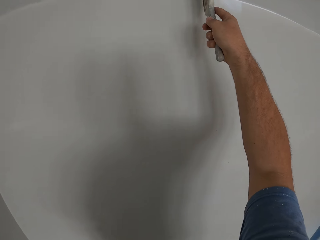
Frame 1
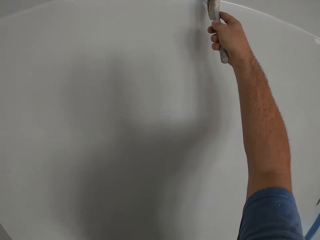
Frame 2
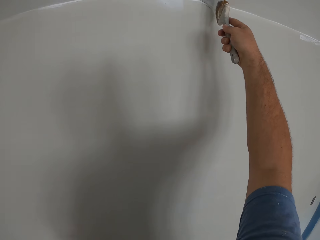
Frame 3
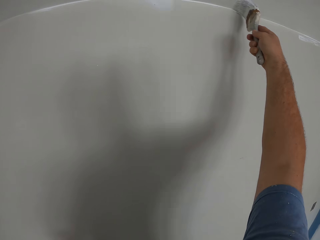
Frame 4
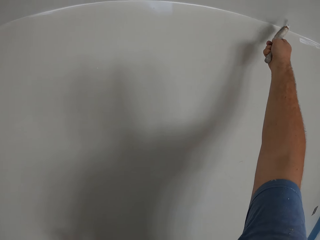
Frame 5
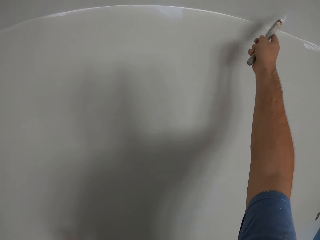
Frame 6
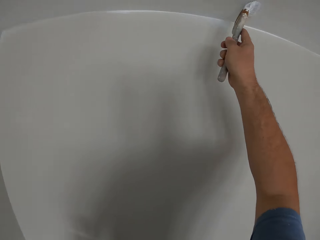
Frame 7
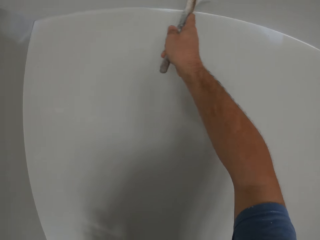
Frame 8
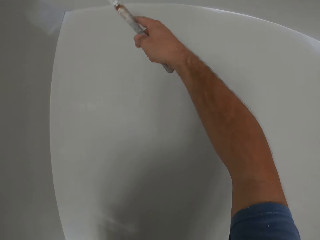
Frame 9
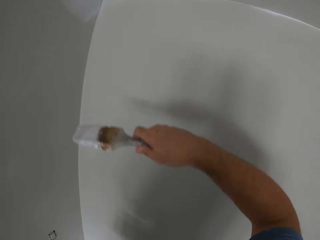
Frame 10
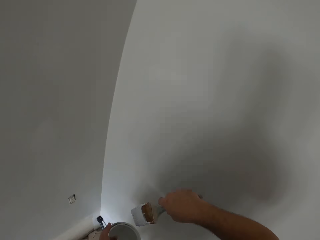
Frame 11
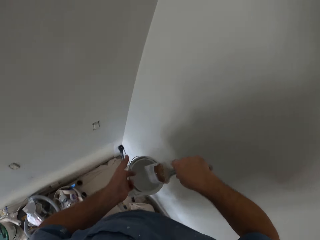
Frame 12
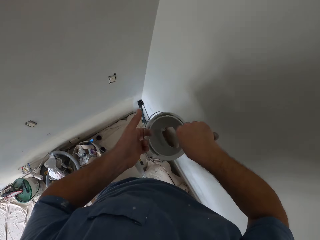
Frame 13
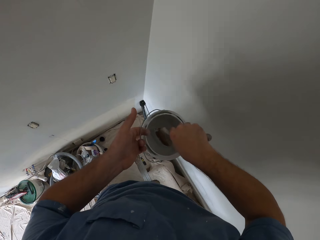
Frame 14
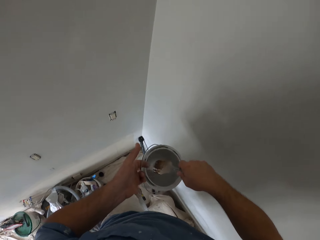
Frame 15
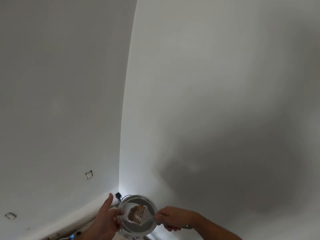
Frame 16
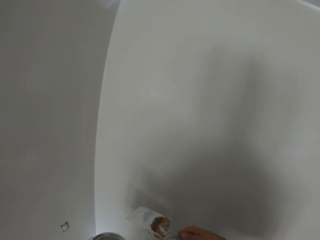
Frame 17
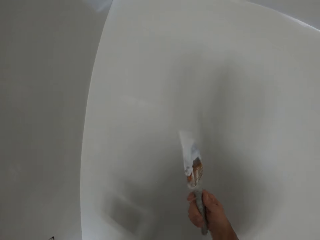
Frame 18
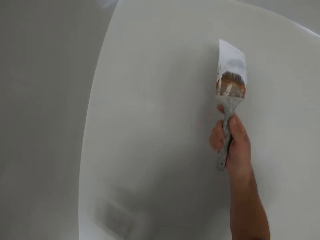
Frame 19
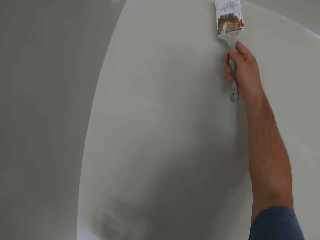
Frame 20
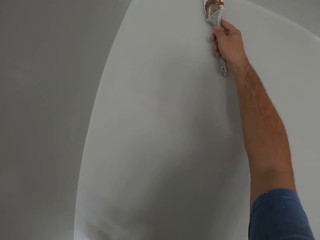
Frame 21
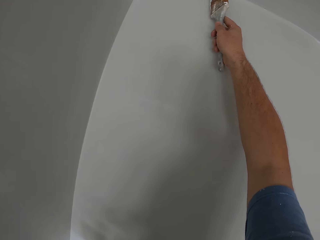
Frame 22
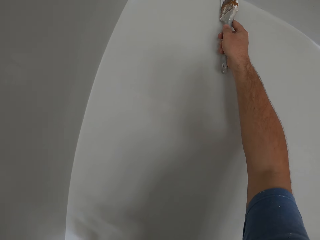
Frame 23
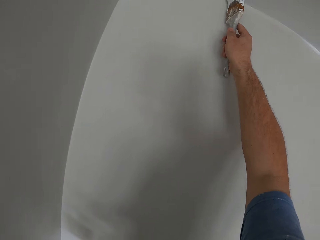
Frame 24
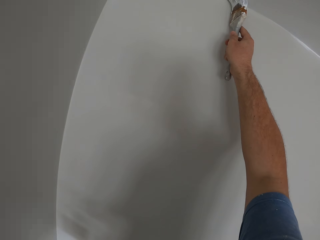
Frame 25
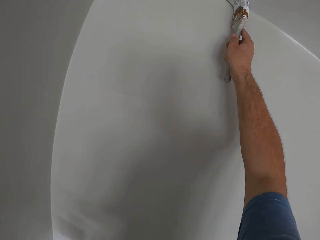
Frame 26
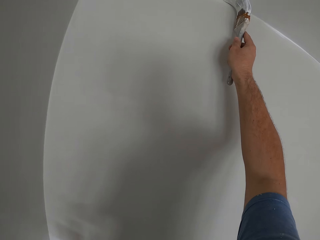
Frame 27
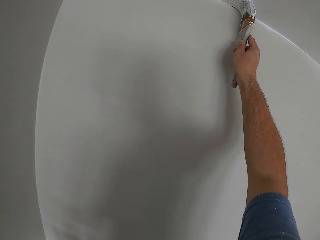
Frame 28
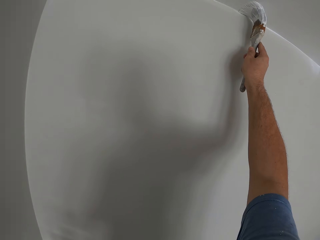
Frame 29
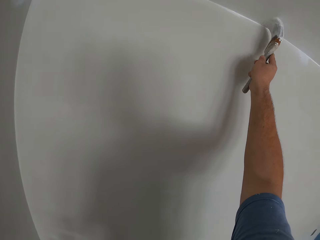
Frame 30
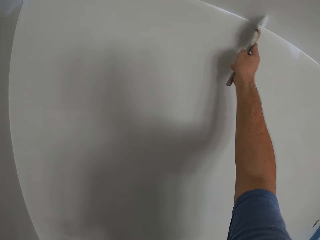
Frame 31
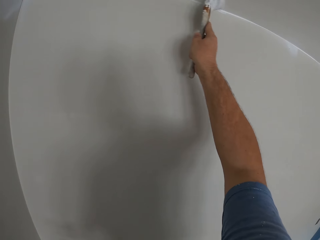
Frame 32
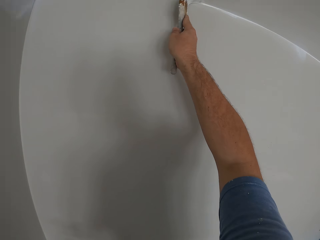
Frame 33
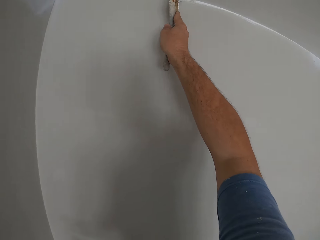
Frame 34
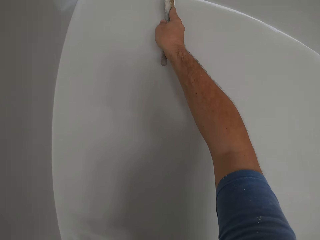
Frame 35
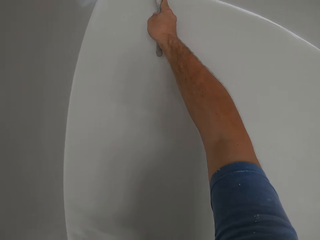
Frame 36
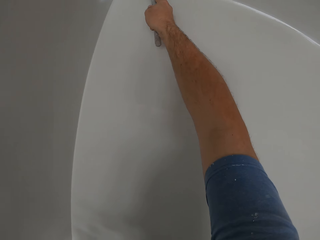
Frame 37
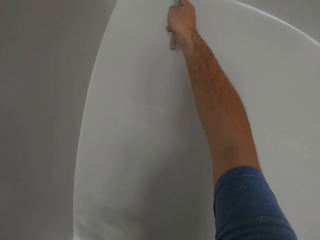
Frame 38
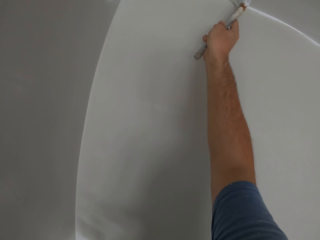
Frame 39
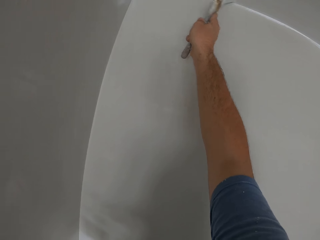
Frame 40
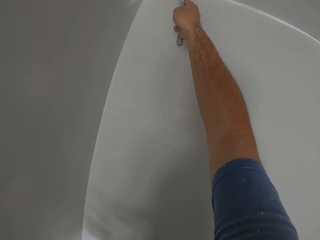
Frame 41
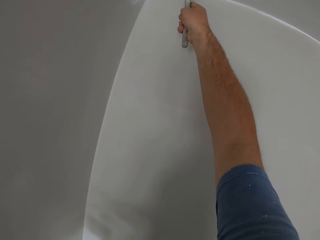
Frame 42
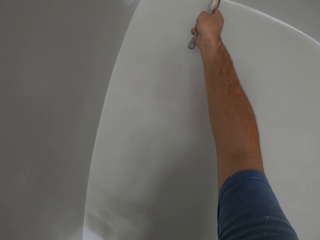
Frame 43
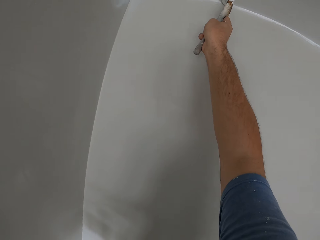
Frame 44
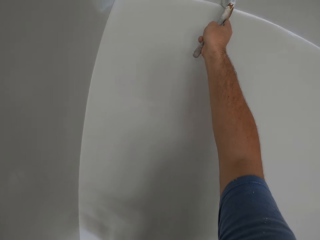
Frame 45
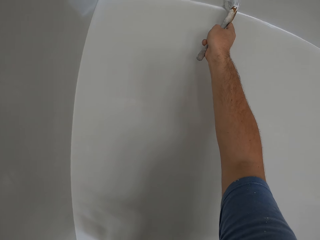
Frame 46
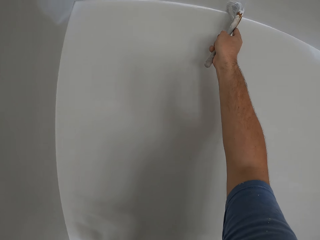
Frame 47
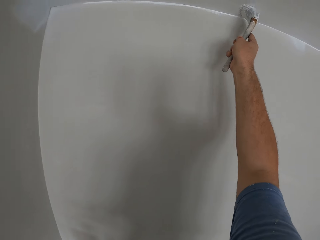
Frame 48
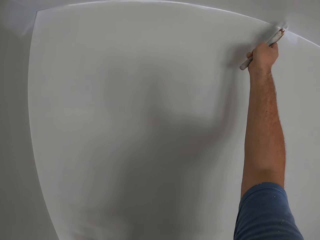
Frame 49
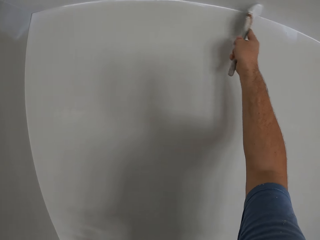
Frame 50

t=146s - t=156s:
The camera wearer dips the paint brush in the bucket of paint. They continue painting the ceiling or the wall.

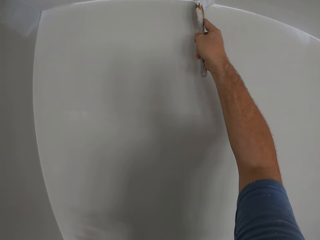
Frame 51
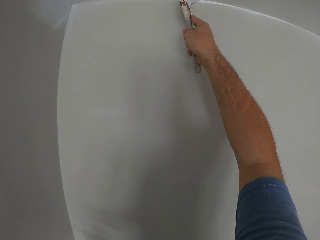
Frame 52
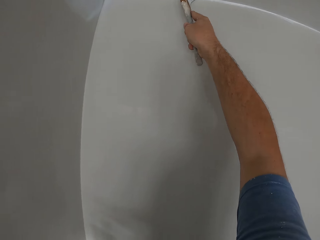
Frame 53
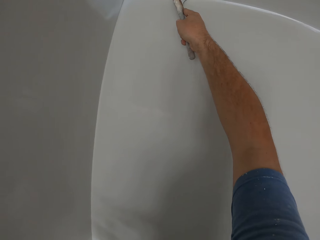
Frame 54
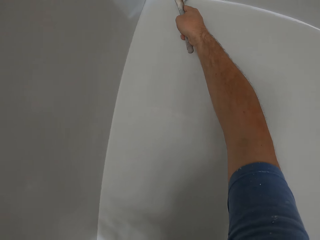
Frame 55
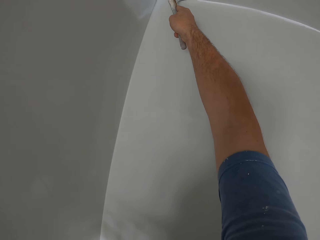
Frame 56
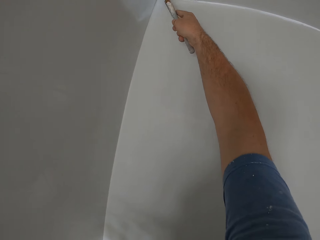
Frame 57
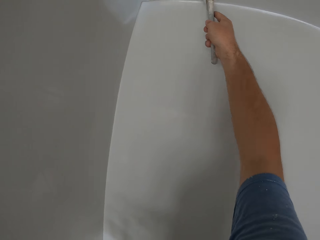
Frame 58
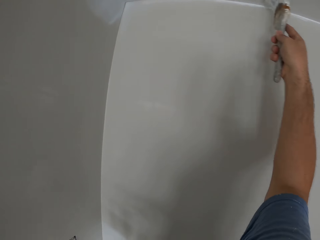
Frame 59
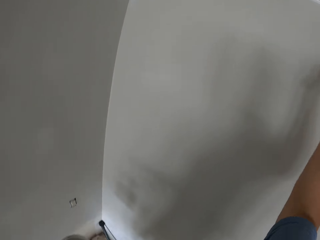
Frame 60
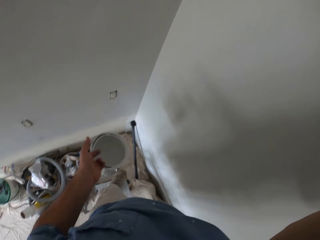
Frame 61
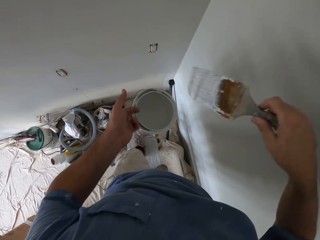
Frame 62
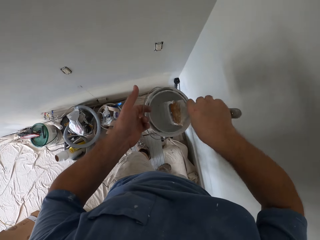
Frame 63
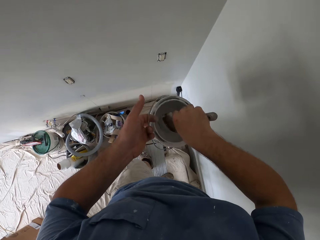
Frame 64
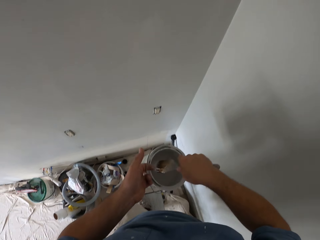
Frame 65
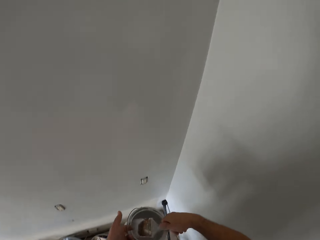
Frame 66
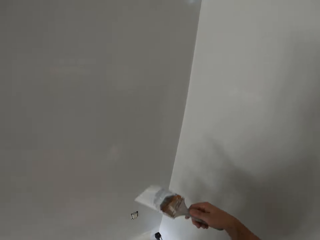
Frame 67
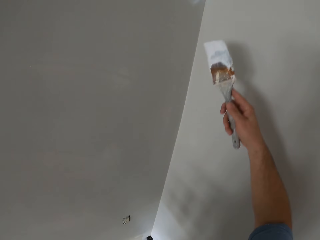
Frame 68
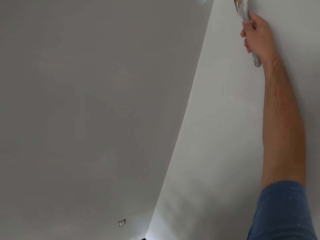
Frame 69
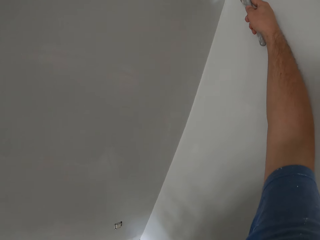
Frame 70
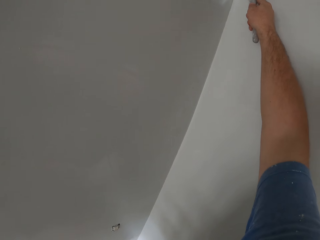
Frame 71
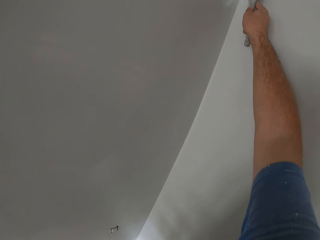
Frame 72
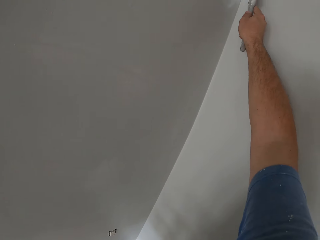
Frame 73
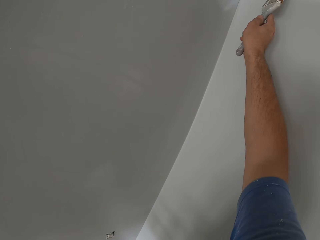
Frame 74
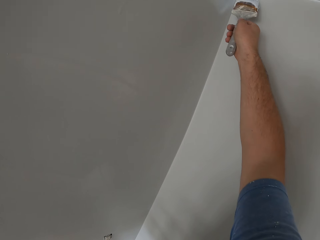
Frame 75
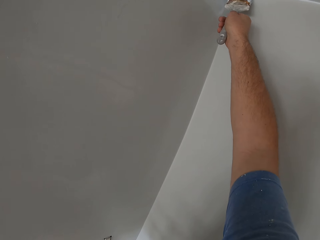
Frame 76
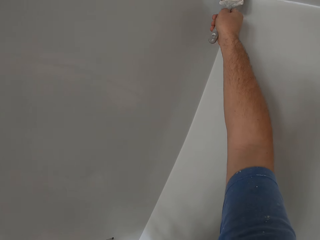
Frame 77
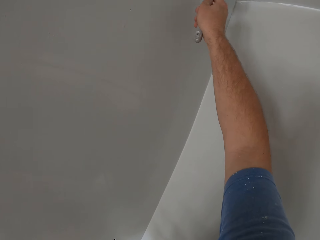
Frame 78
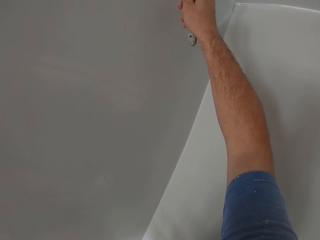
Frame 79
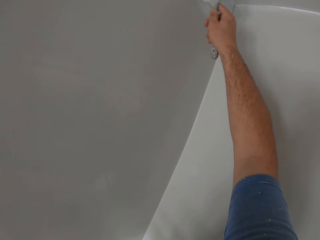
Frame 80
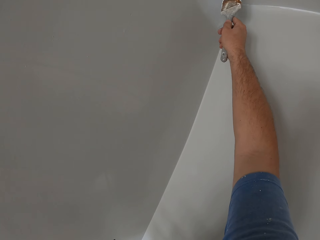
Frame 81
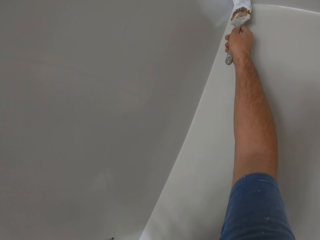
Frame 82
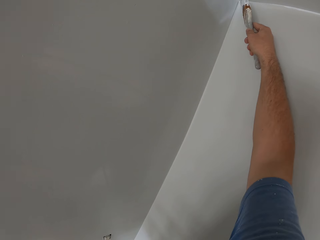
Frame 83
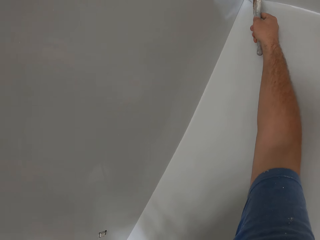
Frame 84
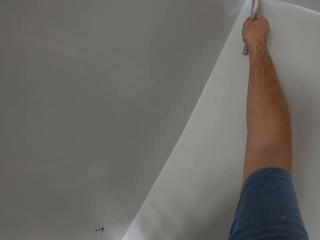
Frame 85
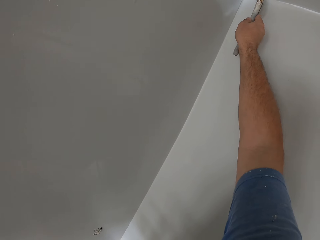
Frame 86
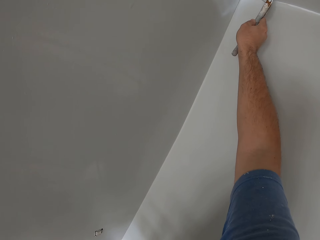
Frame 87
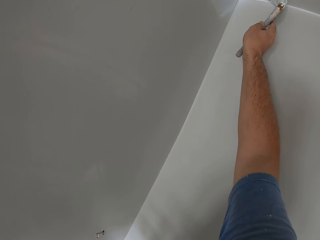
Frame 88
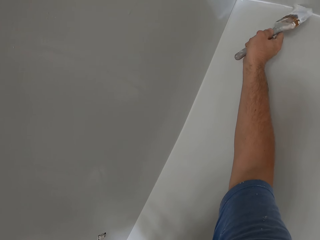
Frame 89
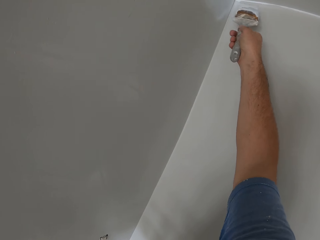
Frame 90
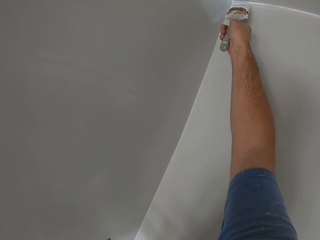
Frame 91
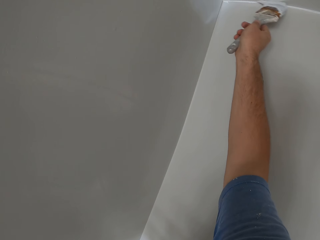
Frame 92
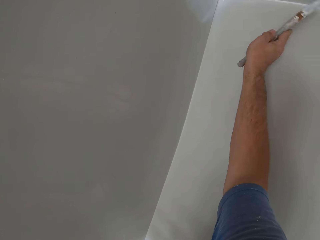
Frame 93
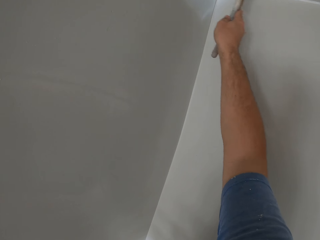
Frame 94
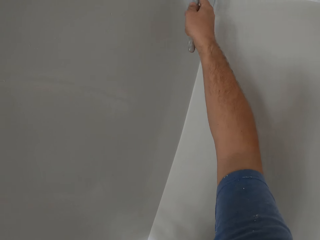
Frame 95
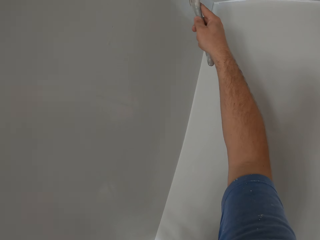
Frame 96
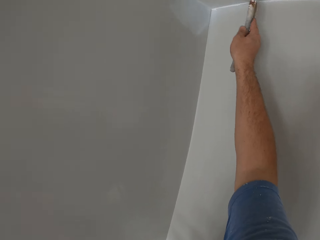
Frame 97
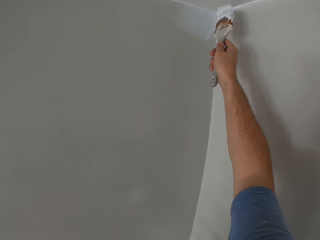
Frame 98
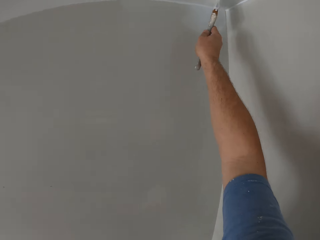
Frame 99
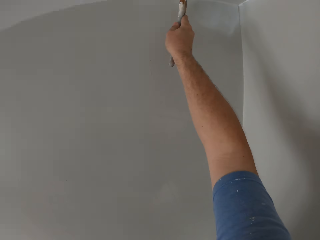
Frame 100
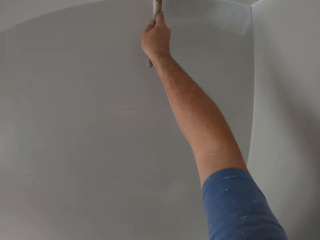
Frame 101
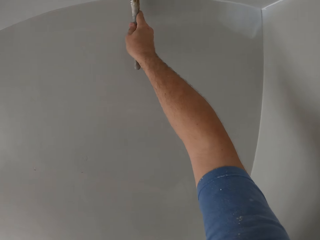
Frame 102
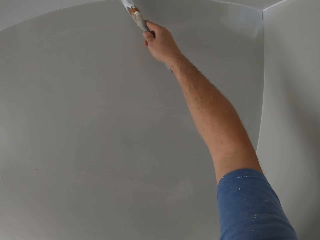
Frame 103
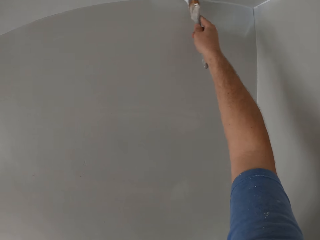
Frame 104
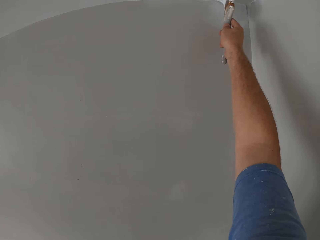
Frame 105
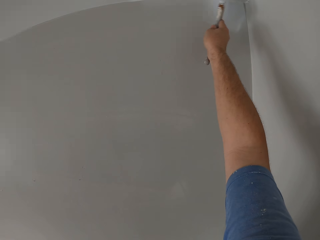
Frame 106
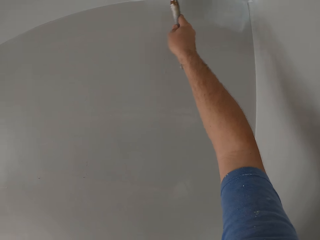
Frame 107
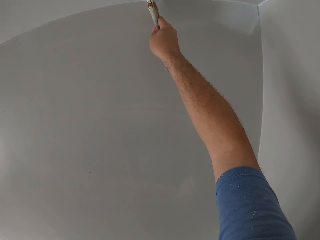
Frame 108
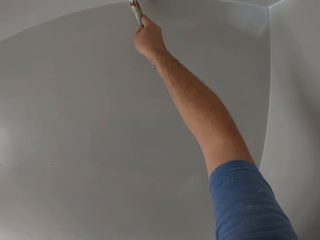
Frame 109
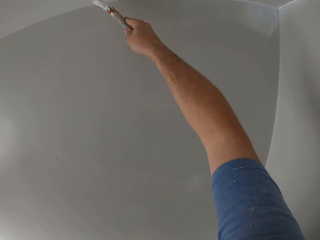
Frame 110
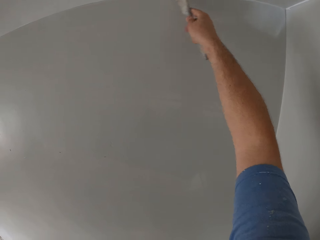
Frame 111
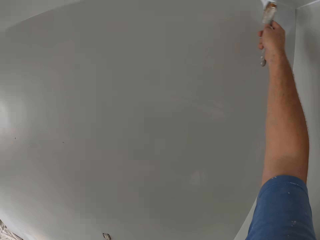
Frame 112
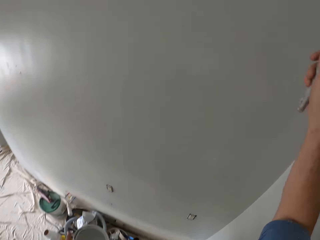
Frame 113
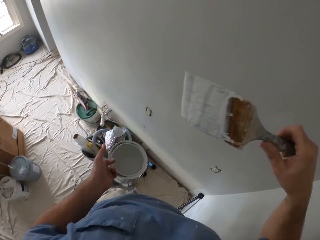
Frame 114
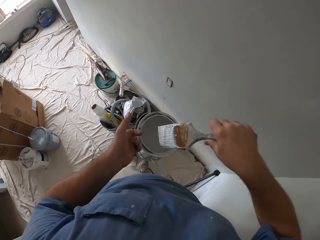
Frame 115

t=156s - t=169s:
The camera wearer dips the paint brush in the bucket of paint. They continue painting the ceiling or the wall.
